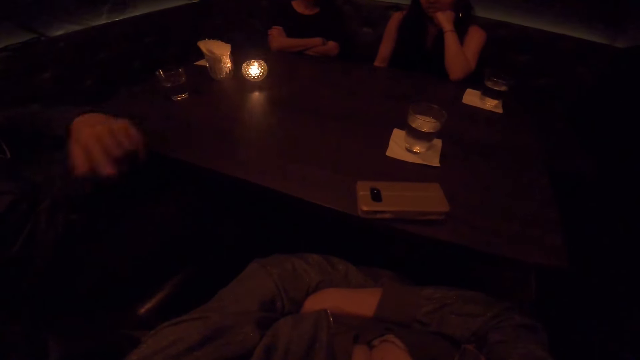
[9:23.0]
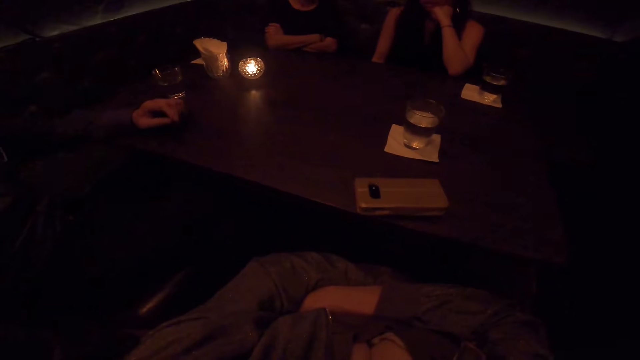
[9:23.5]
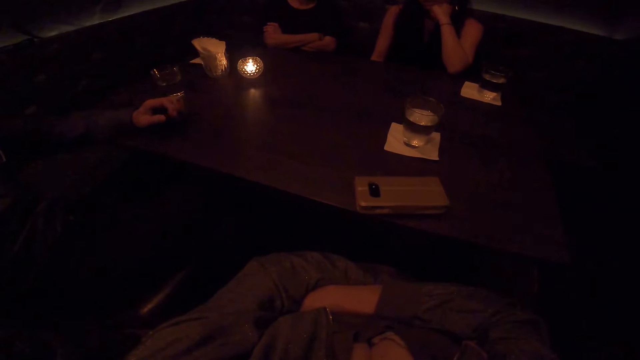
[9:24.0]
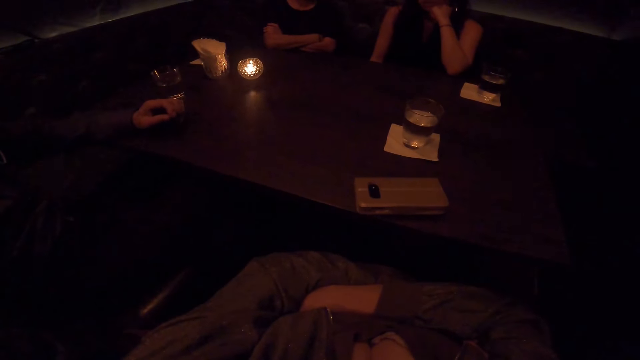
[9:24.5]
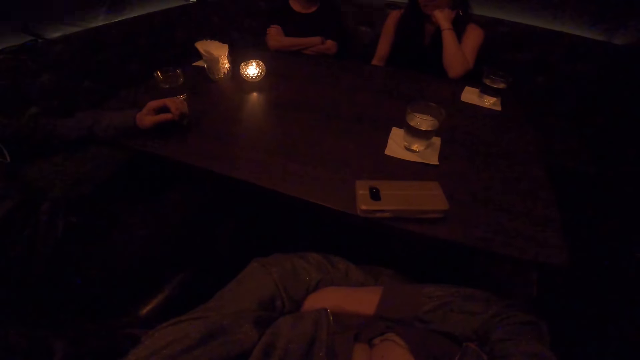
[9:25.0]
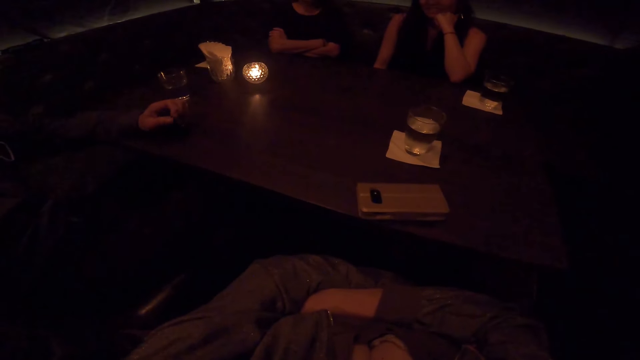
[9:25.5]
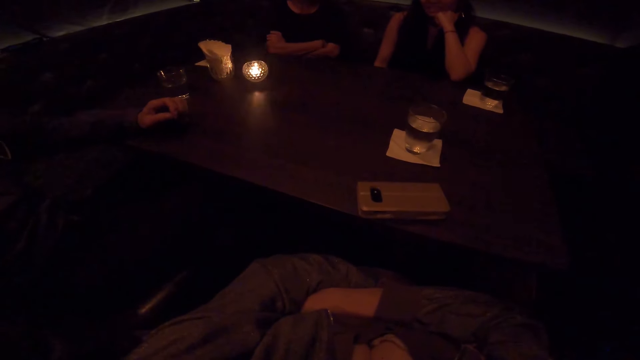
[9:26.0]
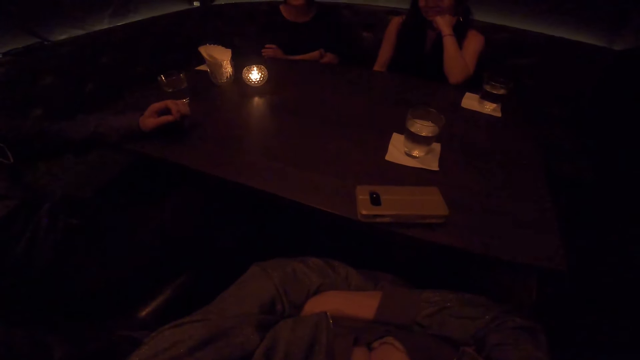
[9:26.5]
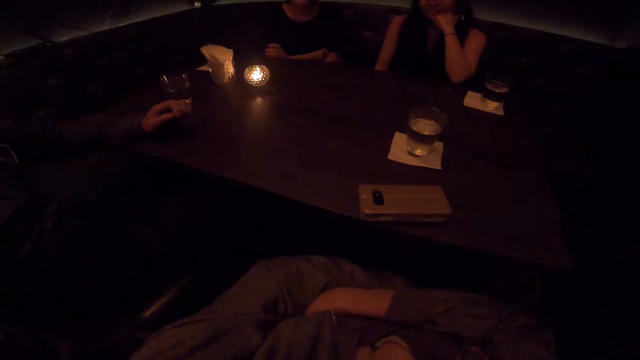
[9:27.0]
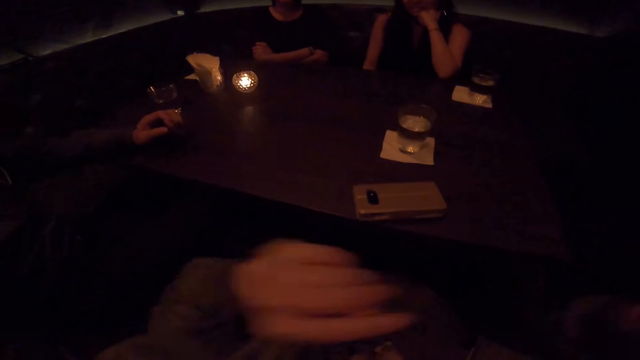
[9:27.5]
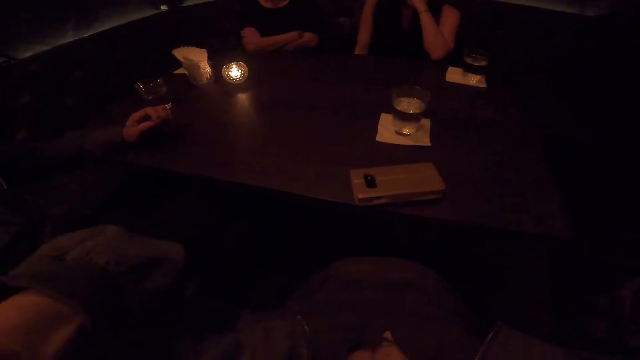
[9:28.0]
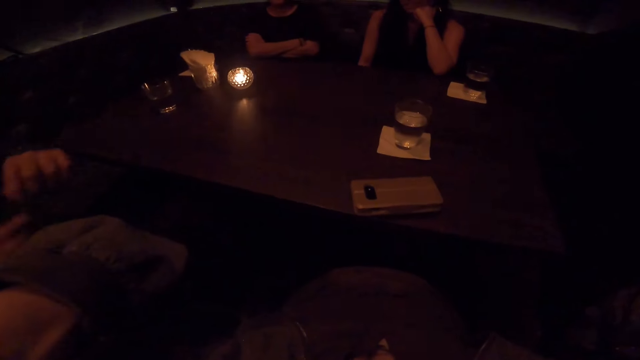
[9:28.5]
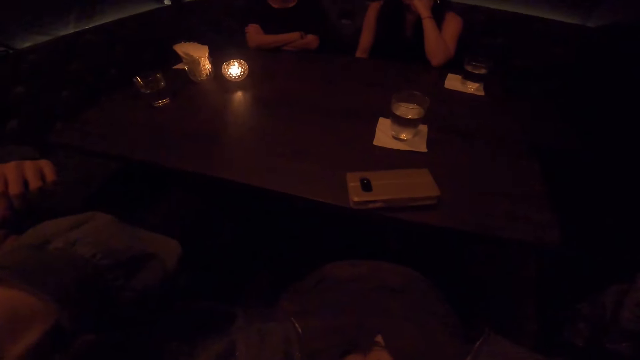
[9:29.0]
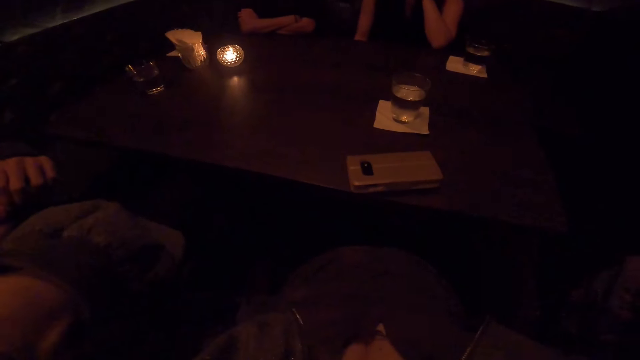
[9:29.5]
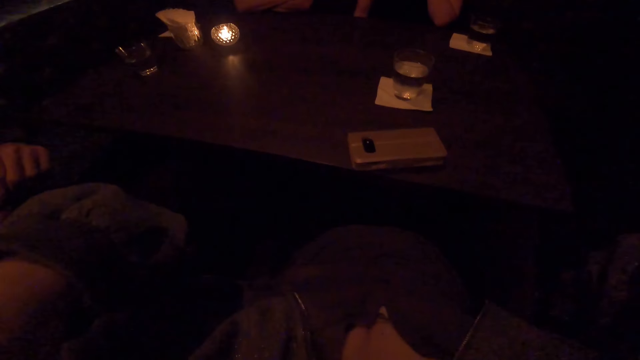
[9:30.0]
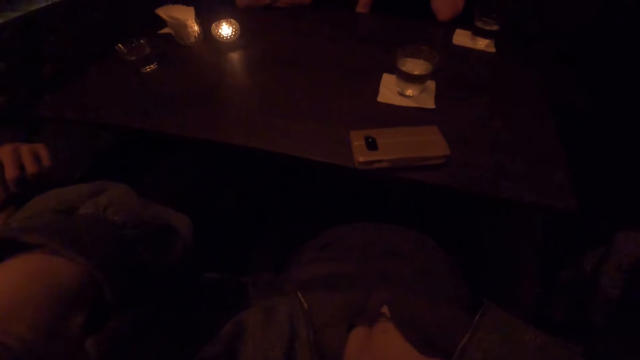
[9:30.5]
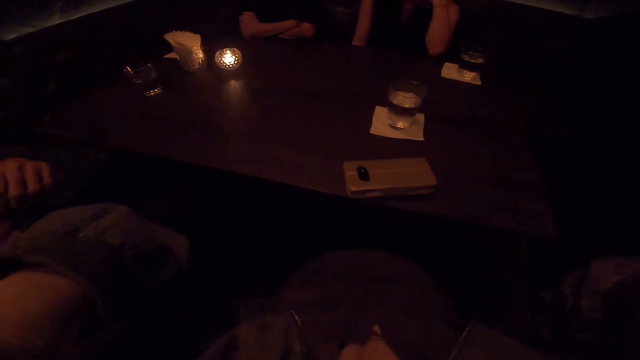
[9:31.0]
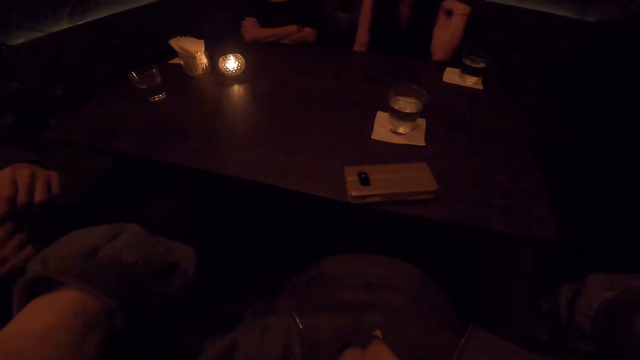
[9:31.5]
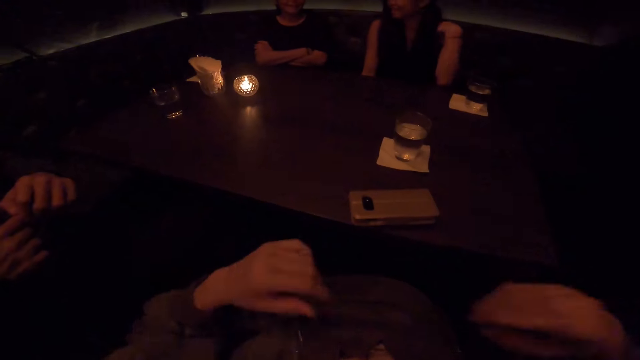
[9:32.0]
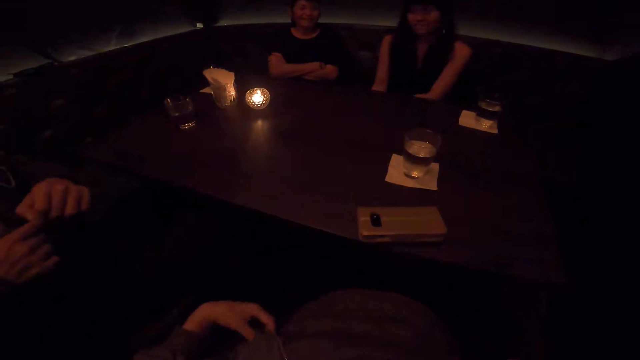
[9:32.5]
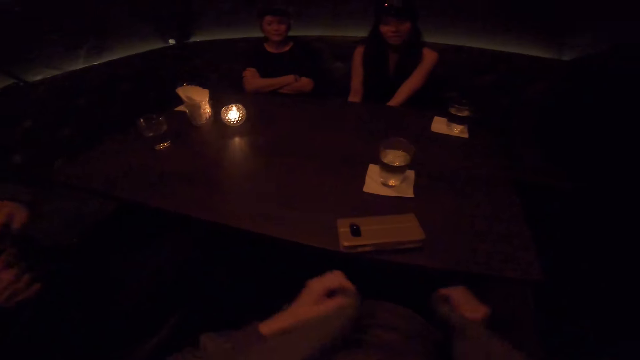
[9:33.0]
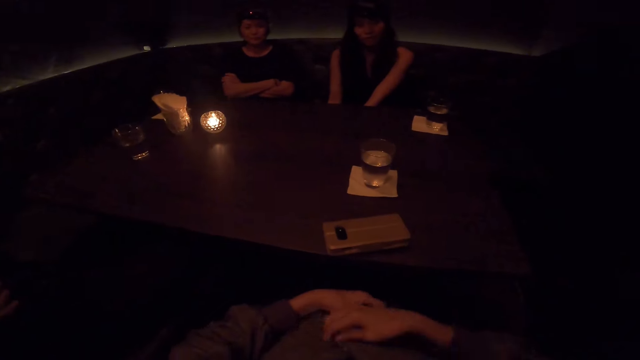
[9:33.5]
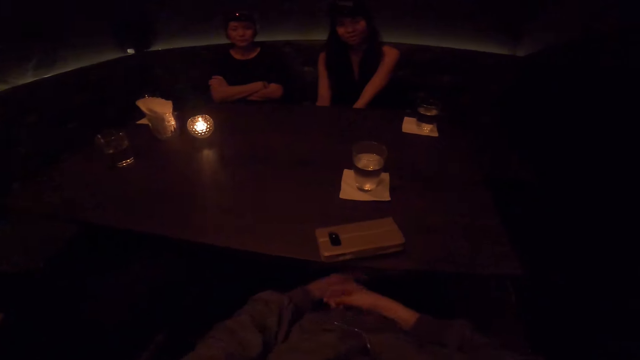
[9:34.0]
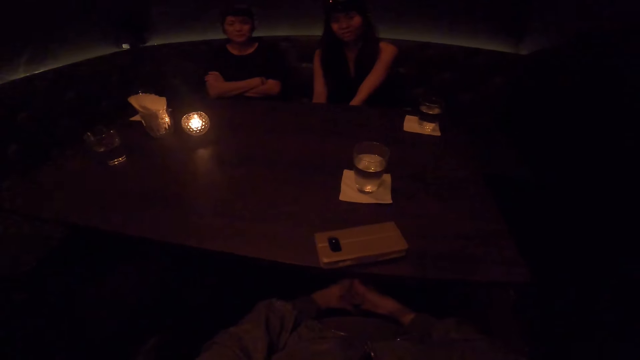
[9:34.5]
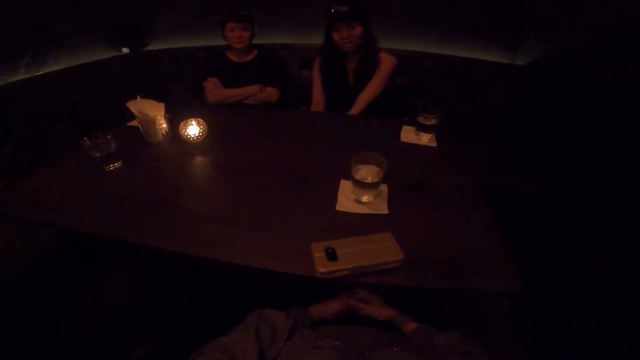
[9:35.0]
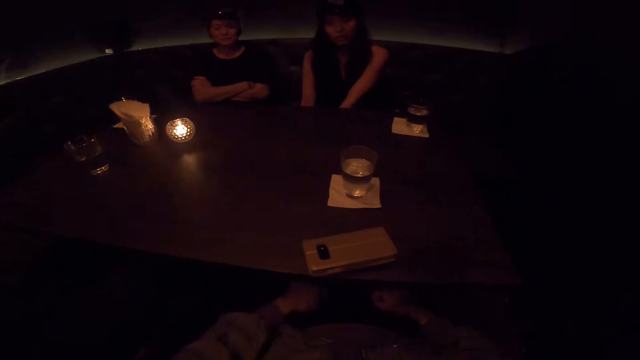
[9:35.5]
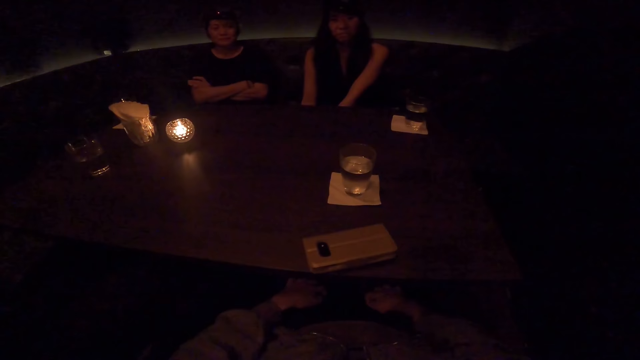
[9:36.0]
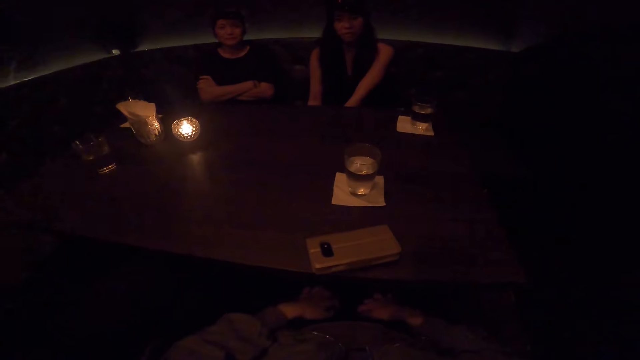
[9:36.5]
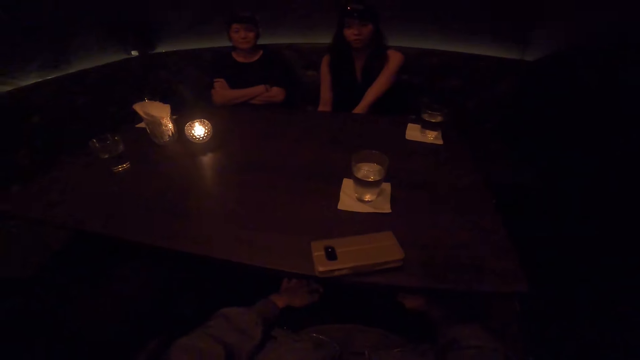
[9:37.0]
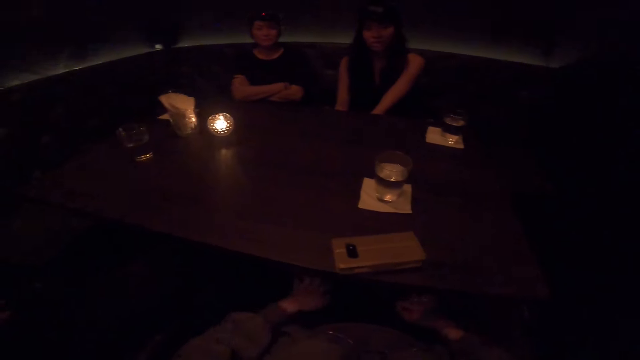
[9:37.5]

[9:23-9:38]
The man waves his hand and moves his fingers. The woman leans forward. The camera wearer raises his hands up. He adjusts the camera with both hands. The man touches his hands. Another woman scratches her shoulder. The camera wearer covers himself with his clothes. The second woman lowers her hand. The camera wearer rubs both hands on his cloth.

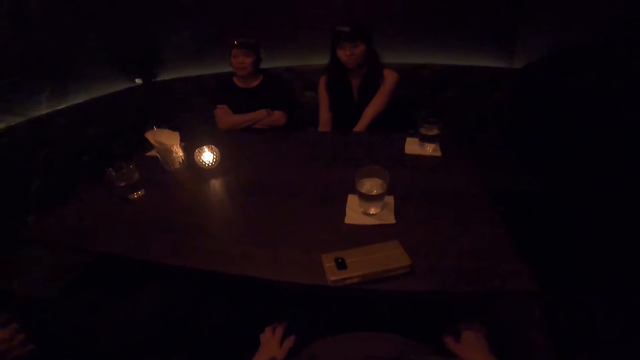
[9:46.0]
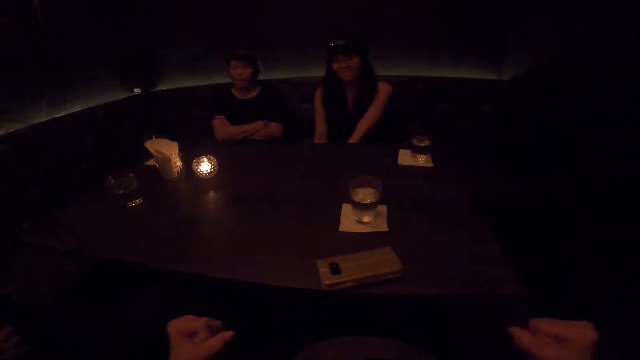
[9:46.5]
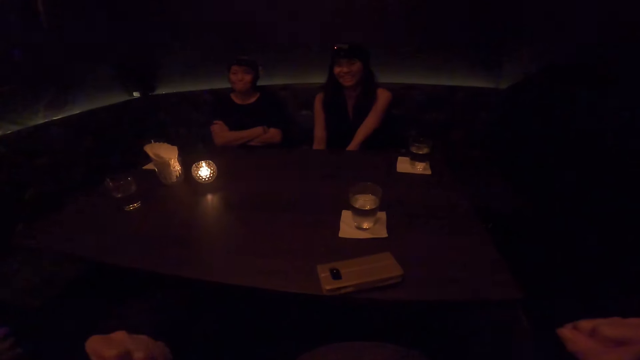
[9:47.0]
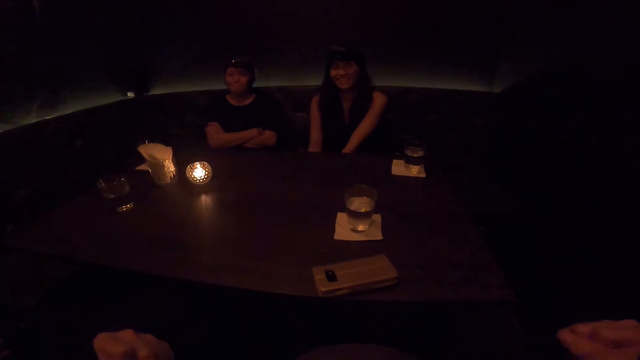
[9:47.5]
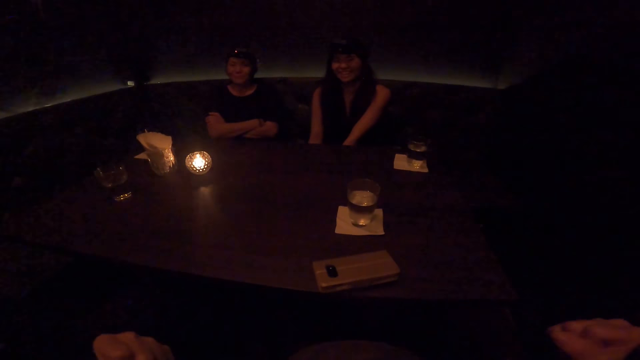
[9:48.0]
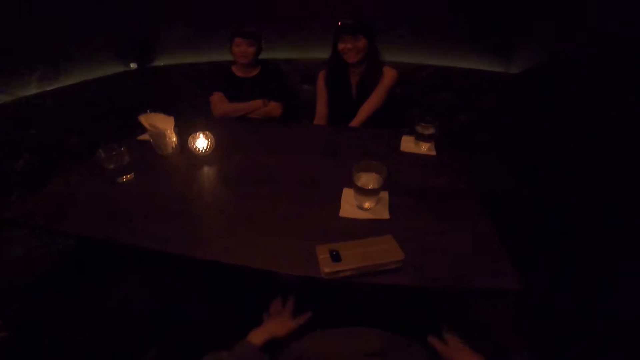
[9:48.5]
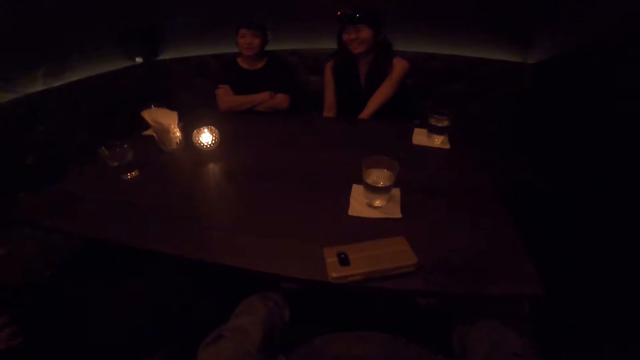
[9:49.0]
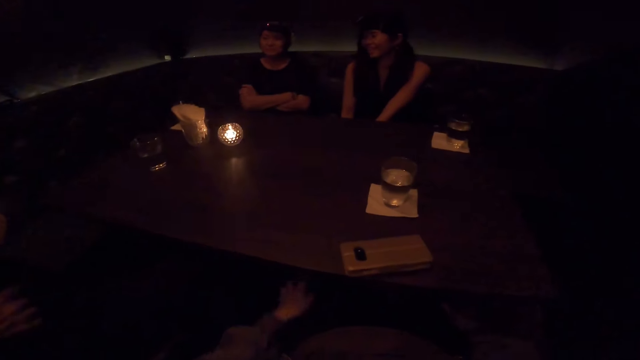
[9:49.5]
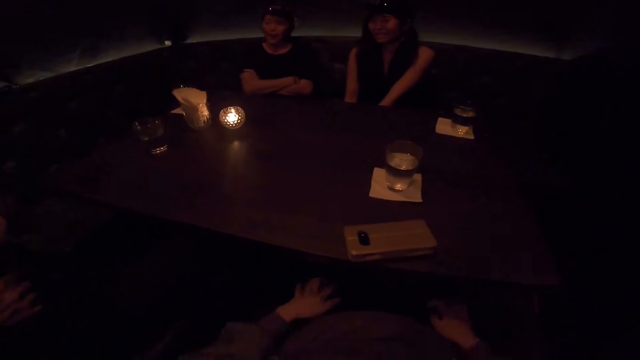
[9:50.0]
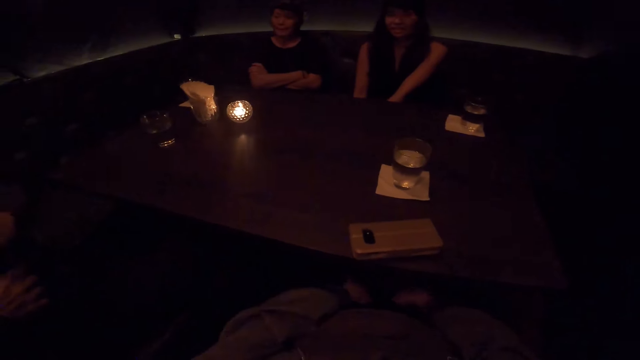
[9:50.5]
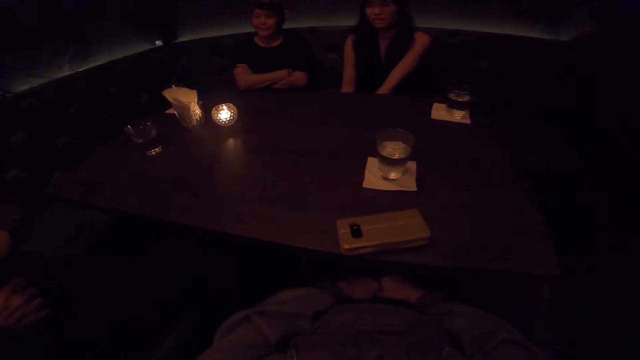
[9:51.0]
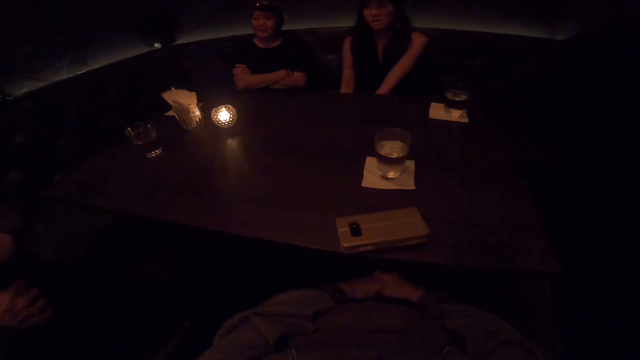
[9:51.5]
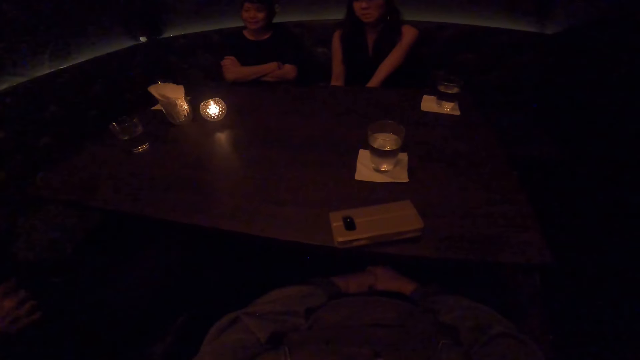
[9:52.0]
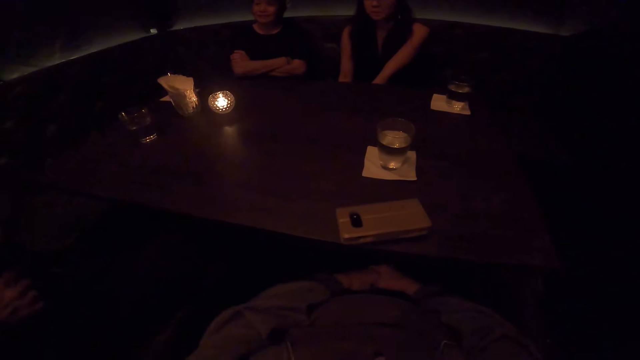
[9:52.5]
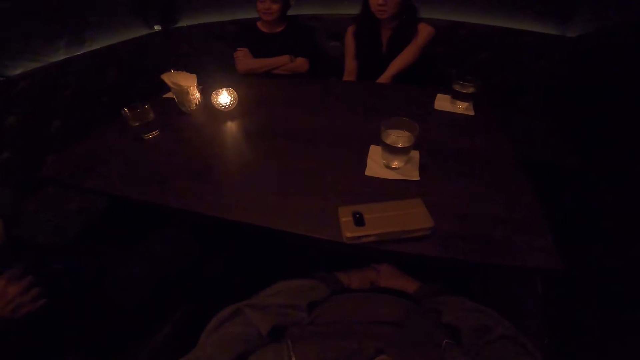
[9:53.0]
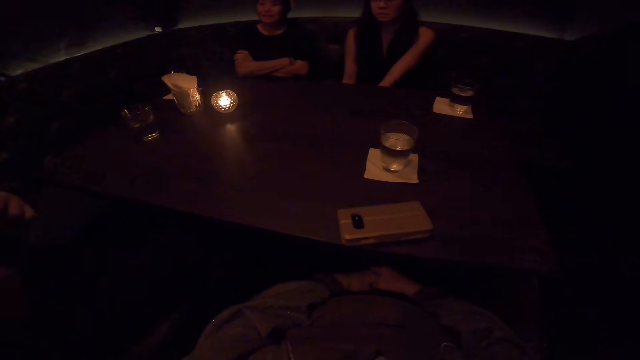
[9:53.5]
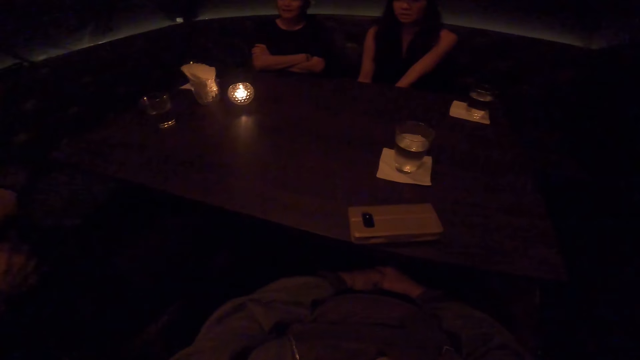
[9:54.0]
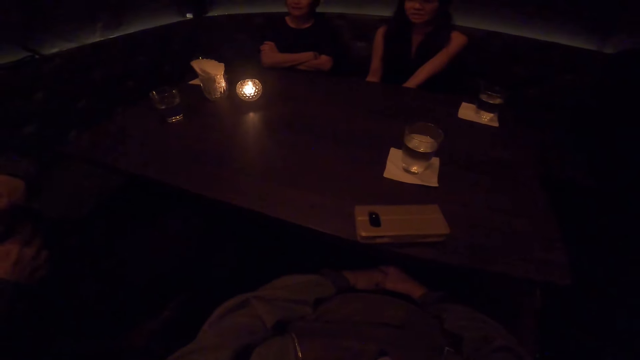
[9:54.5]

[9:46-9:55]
The camera wearer raises his hands. He rubs his thighs. He holds his hands together. The man waves his hands.
